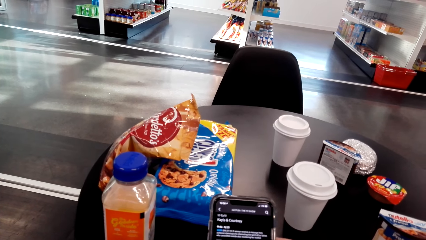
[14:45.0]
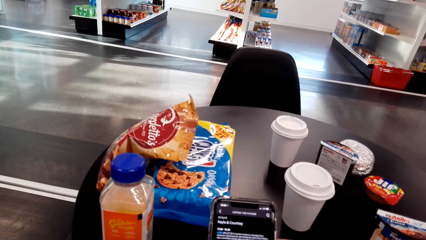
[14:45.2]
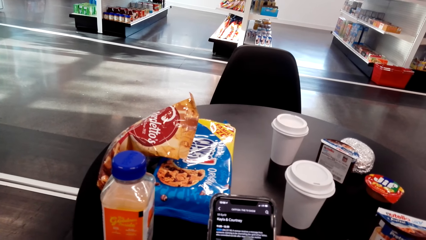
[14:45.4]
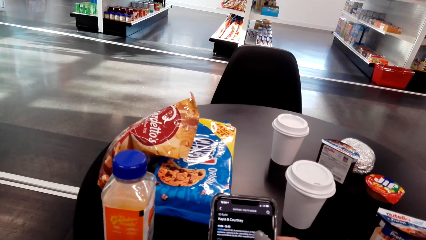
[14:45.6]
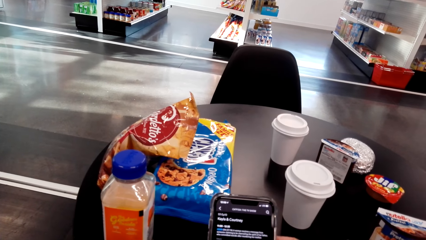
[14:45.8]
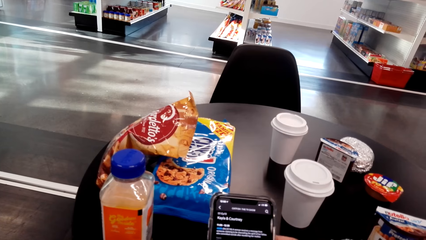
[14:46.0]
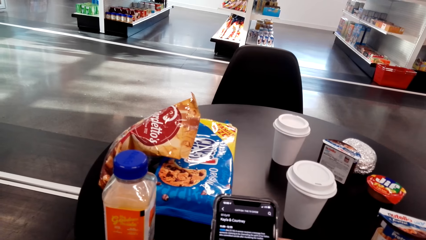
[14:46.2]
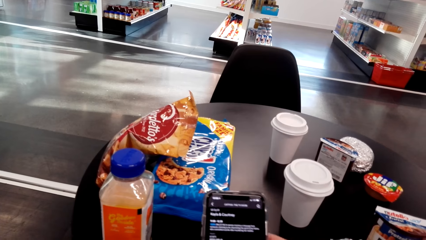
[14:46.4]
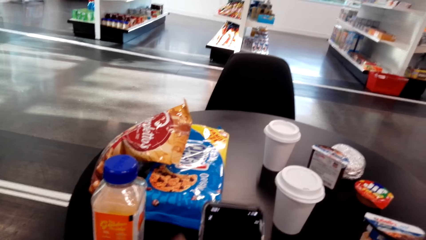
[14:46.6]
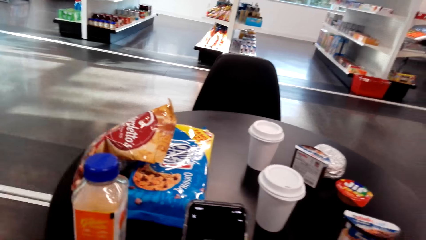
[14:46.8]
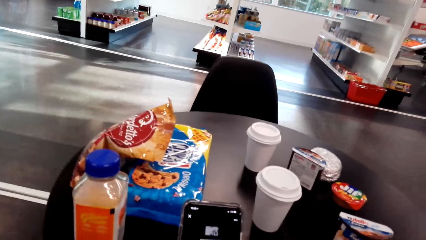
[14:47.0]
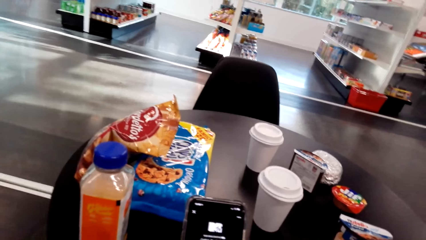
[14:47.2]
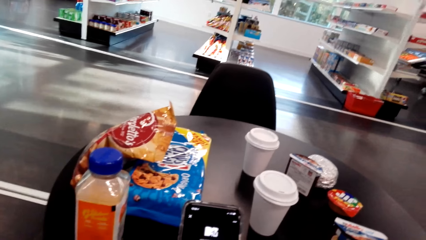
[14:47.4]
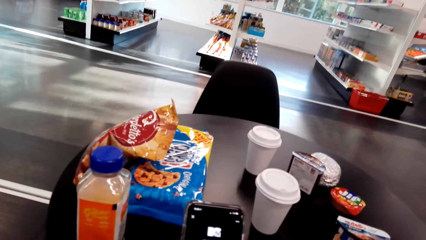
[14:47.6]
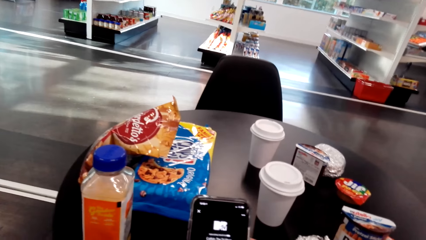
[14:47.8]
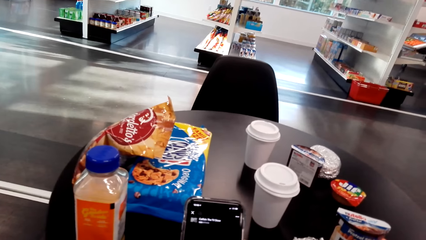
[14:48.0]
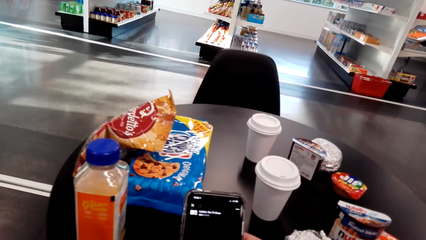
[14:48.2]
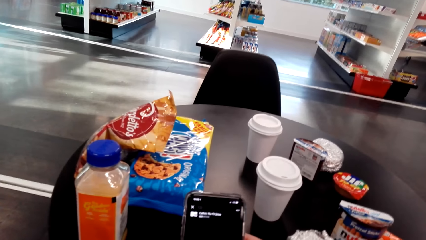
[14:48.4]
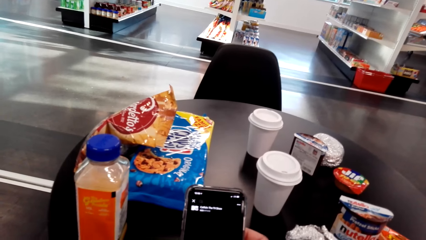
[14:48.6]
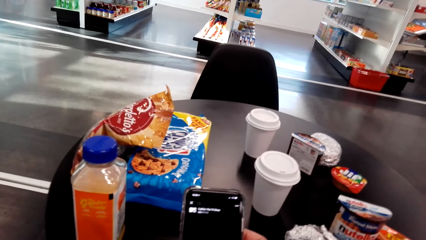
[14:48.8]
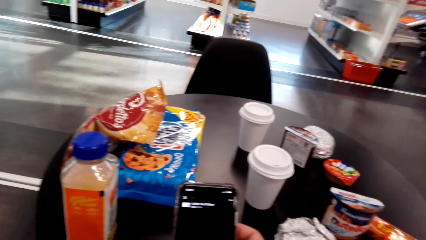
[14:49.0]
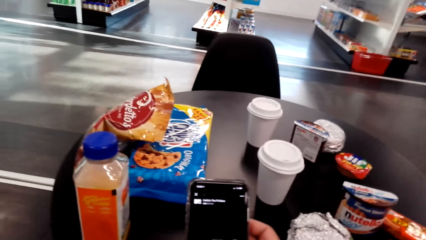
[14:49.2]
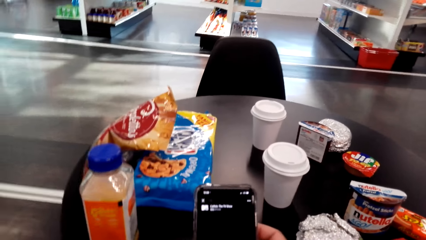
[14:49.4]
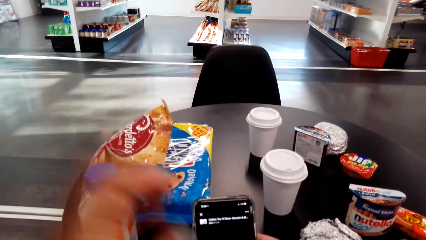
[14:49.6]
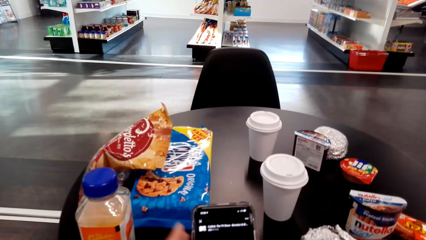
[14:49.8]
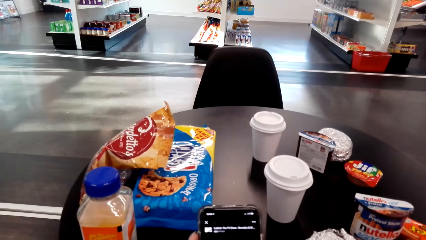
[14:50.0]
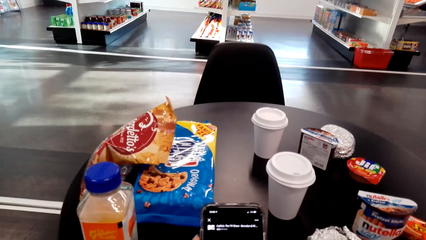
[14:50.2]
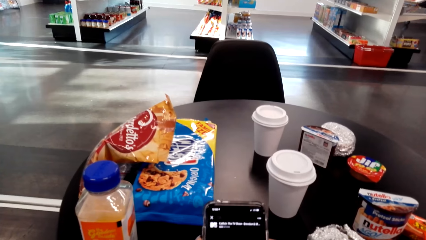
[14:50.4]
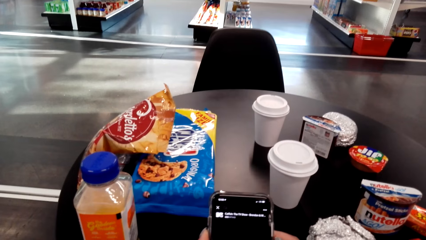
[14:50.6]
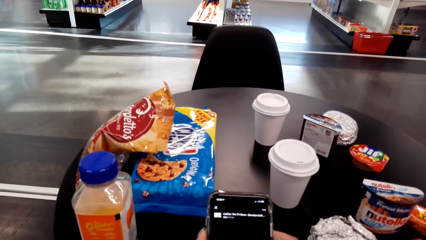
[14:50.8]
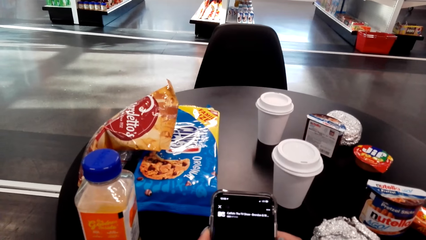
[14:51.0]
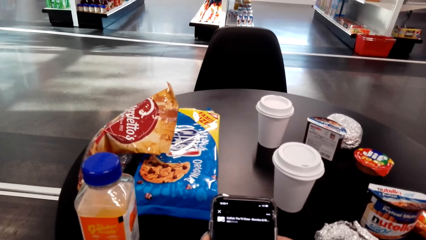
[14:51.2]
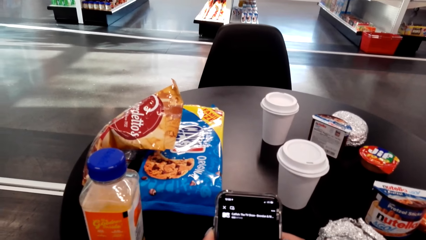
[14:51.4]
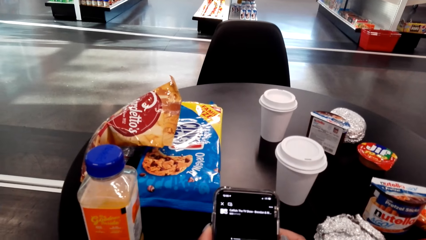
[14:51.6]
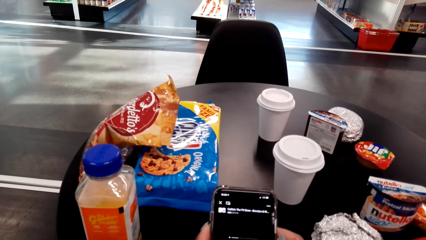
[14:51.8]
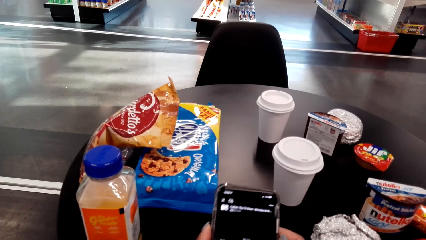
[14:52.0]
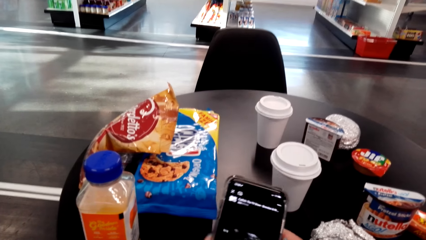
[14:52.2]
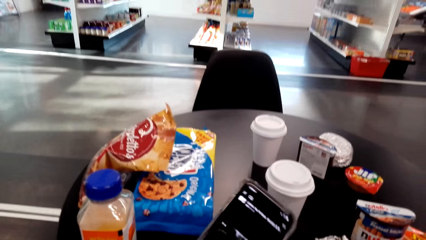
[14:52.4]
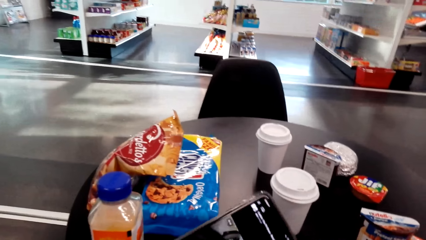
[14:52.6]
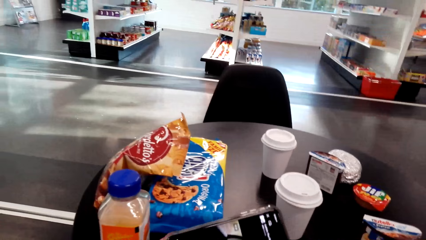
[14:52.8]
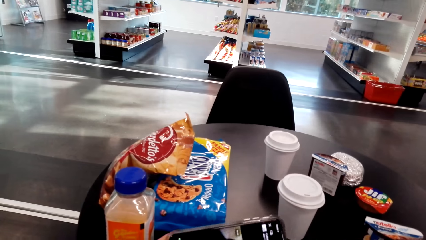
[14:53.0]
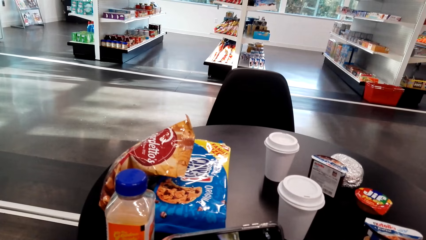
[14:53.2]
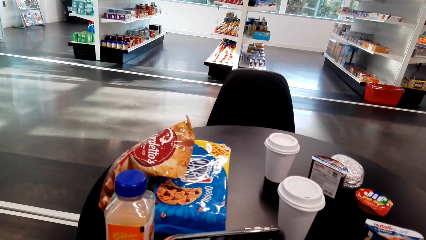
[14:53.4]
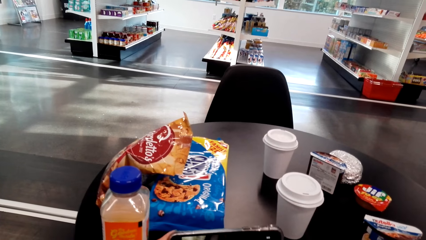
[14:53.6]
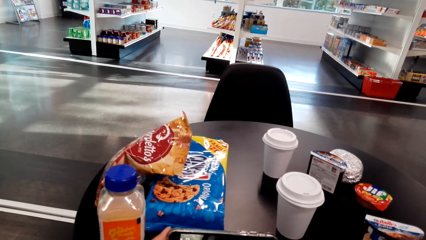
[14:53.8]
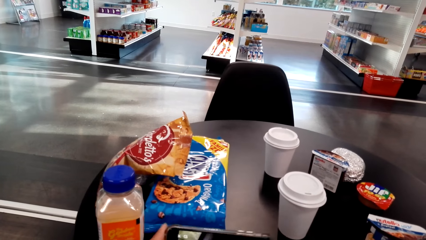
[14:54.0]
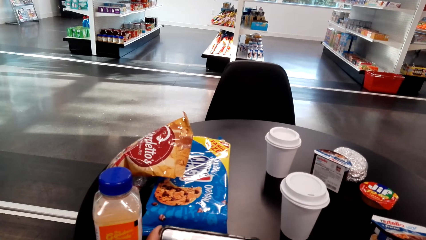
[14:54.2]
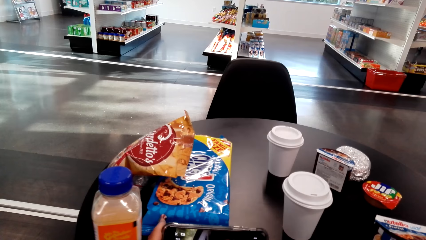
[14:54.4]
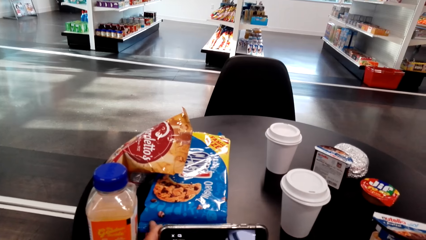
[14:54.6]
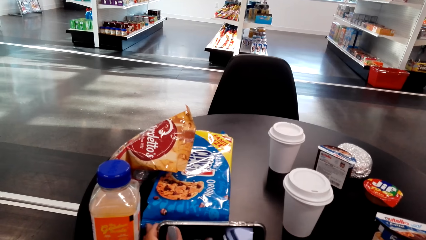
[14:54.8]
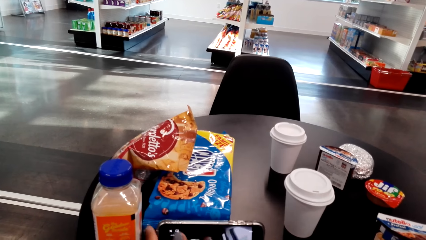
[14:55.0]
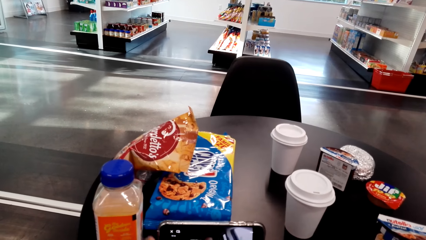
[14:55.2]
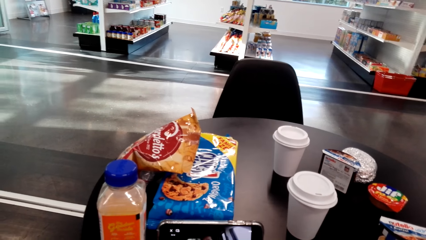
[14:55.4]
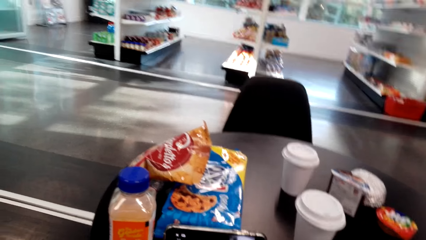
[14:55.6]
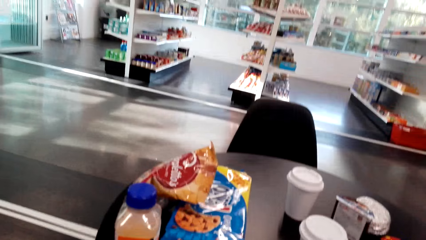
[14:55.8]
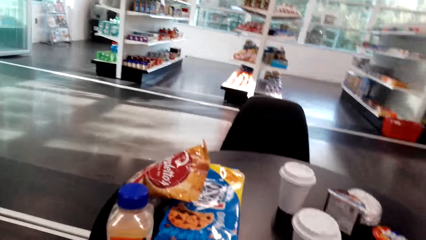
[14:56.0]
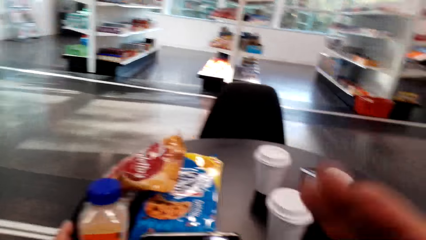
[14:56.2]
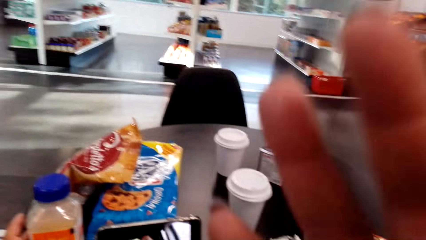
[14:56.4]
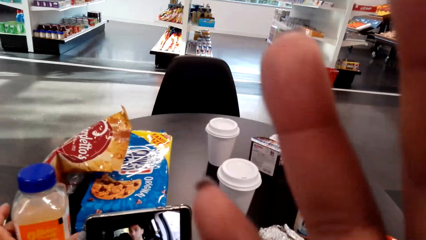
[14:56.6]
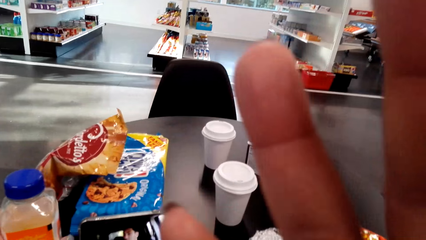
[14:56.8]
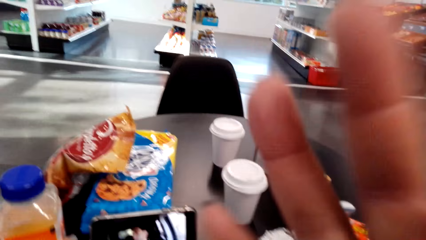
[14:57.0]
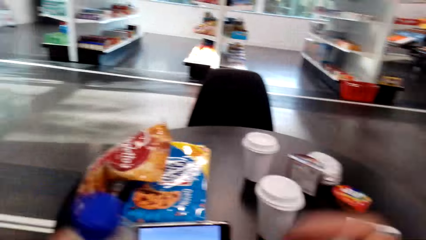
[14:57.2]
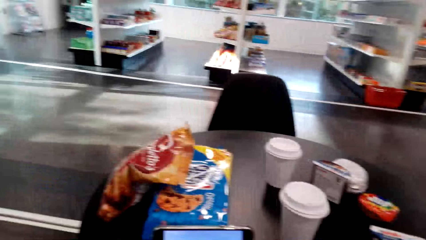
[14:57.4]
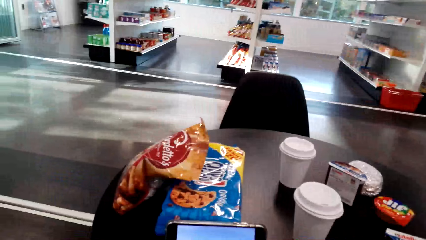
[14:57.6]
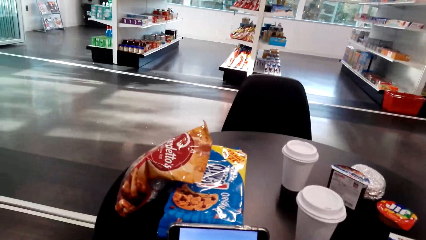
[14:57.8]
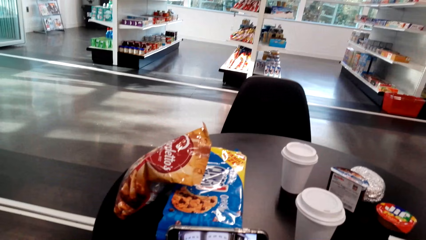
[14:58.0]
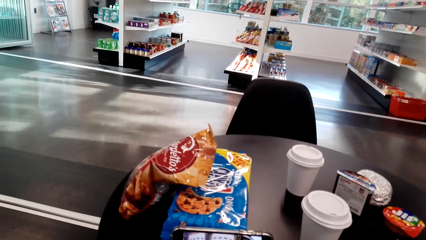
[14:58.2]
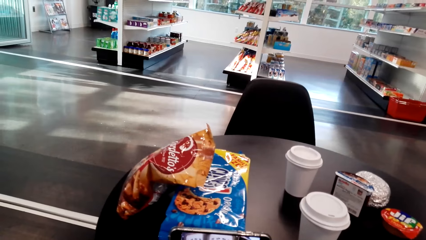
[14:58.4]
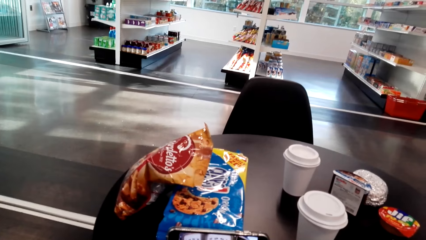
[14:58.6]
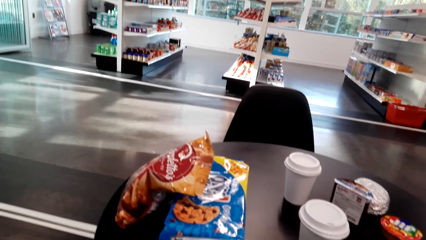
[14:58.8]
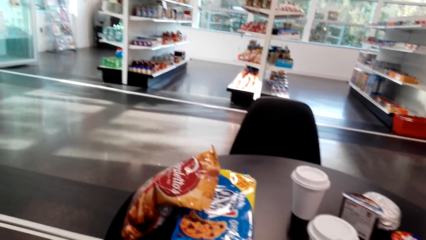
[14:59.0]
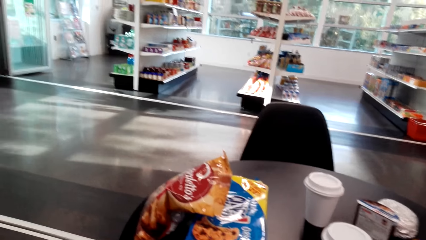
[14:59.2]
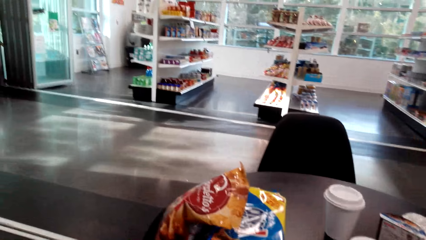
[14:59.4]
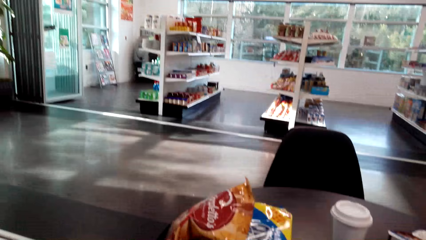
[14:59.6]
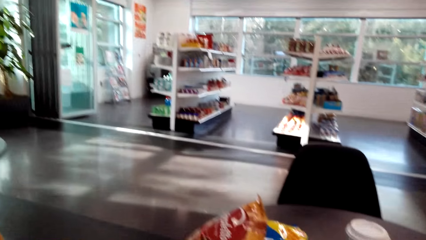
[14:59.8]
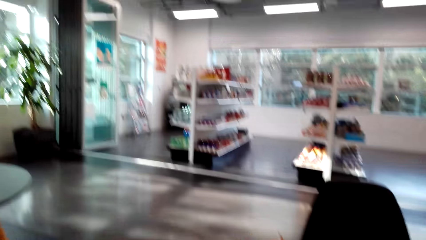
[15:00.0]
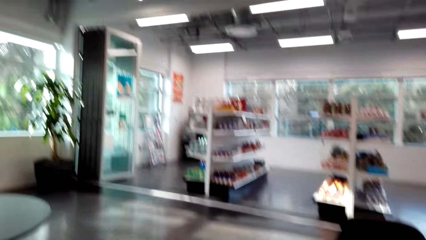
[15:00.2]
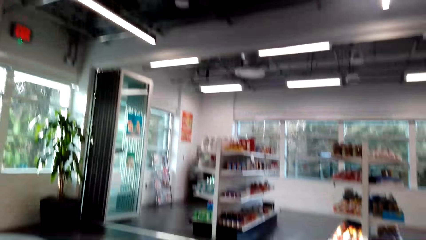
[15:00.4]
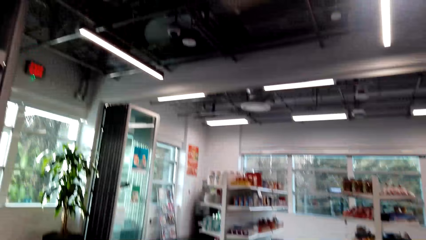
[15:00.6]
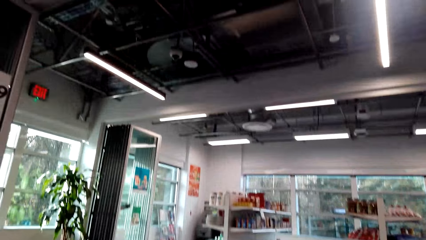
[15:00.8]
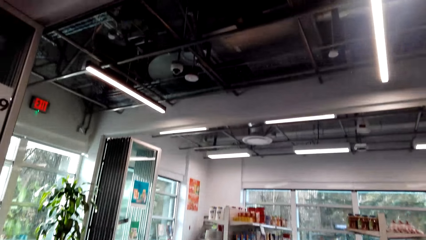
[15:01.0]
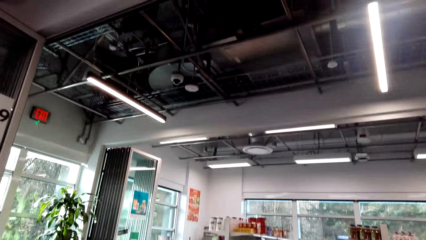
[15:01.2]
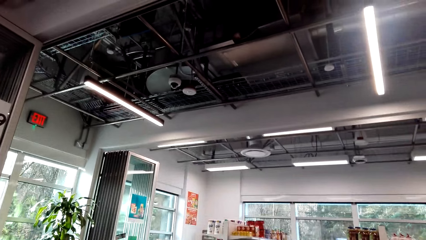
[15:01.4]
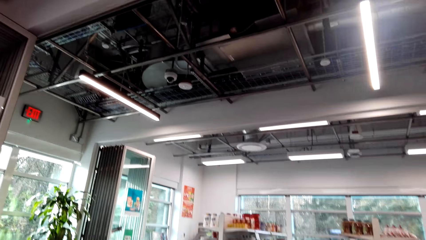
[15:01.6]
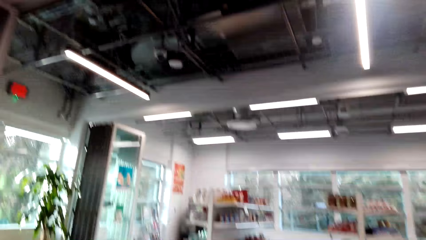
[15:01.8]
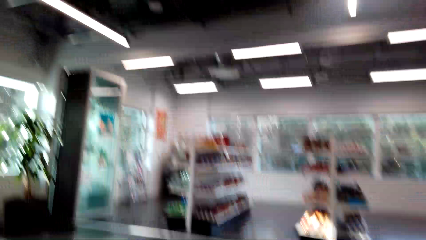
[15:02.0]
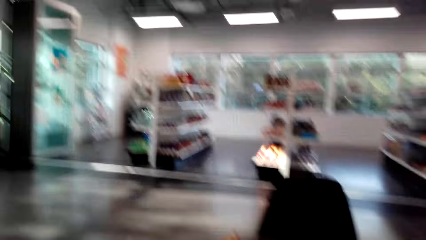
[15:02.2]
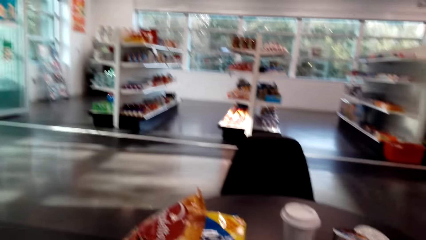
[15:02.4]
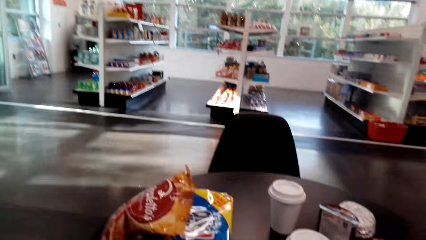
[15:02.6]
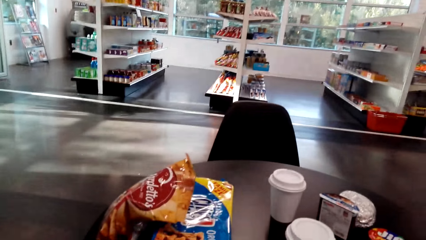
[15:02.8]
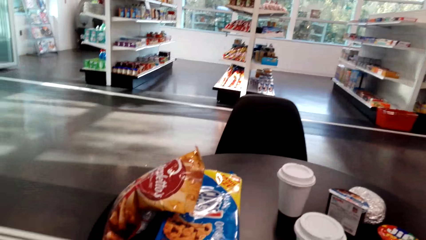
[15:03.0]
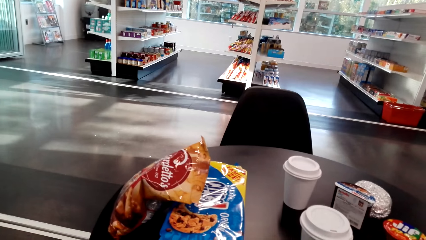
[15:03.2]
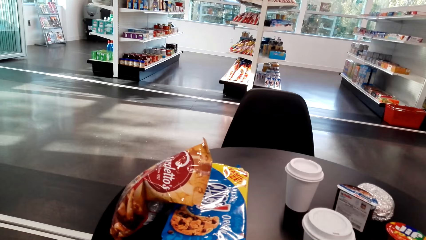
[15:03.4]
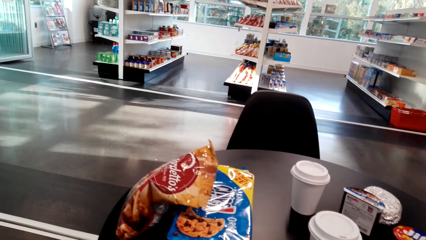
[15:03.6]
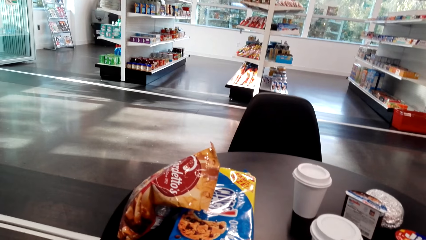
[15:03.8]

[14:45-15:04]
The camera wearer moves her hand. She raises the hand. She scrolls through the phone. She puts her phone on the table. She adjusts the camera. She looks around.
